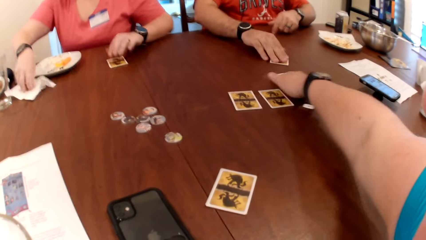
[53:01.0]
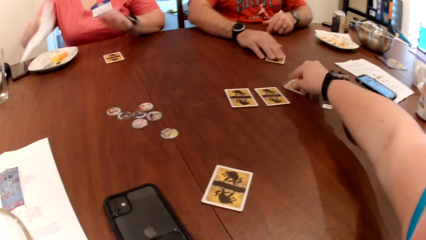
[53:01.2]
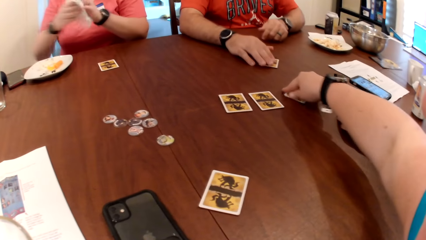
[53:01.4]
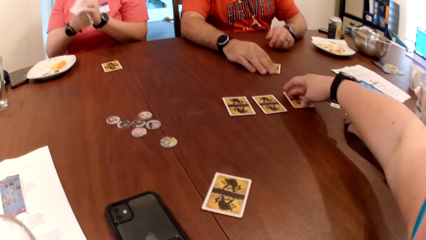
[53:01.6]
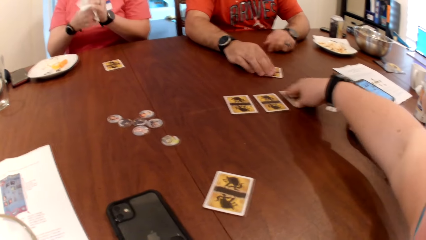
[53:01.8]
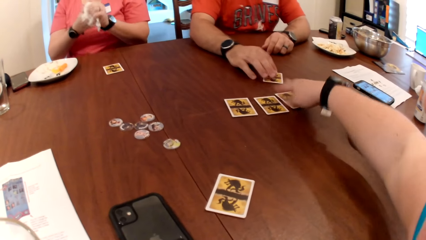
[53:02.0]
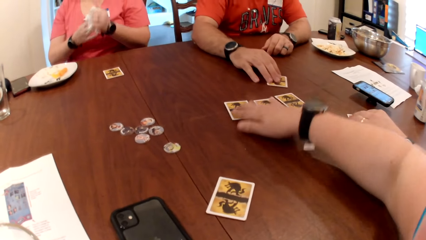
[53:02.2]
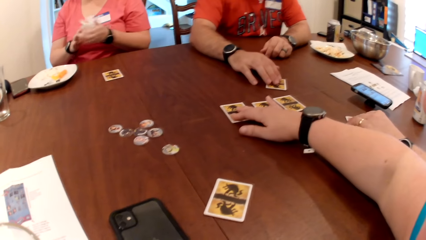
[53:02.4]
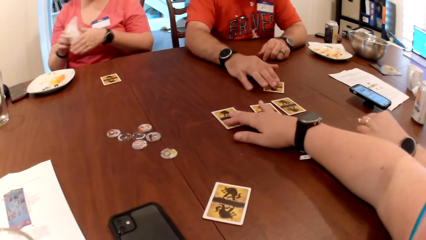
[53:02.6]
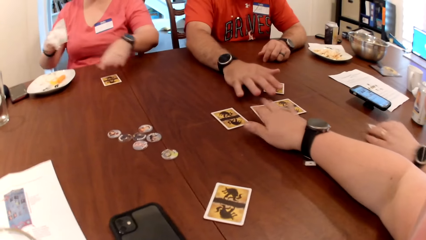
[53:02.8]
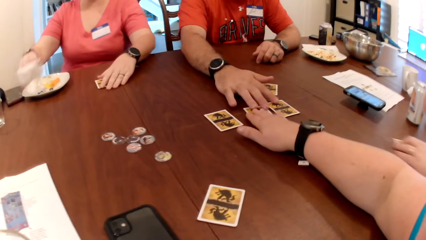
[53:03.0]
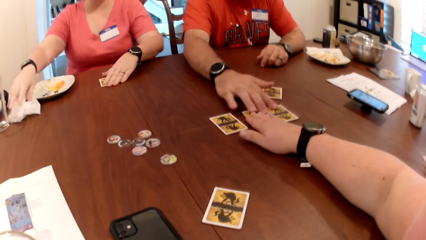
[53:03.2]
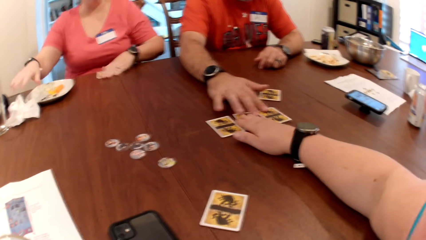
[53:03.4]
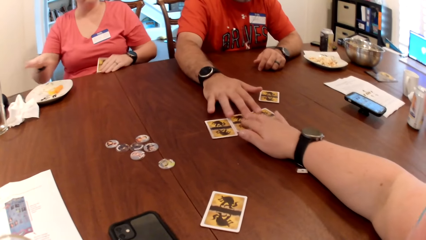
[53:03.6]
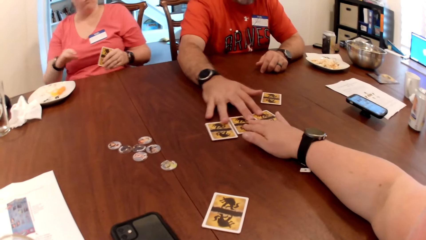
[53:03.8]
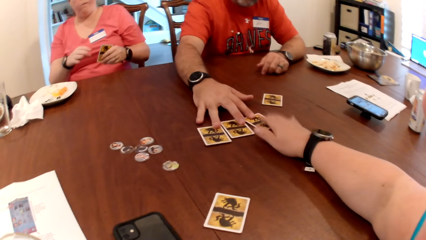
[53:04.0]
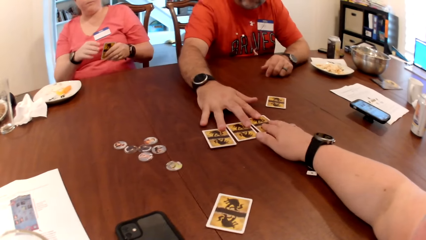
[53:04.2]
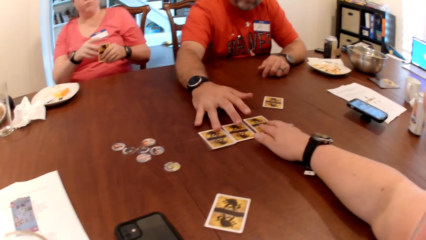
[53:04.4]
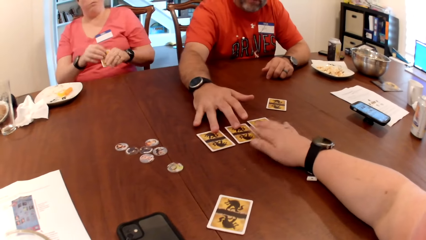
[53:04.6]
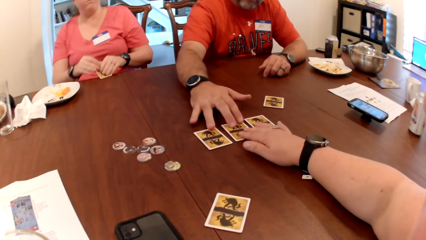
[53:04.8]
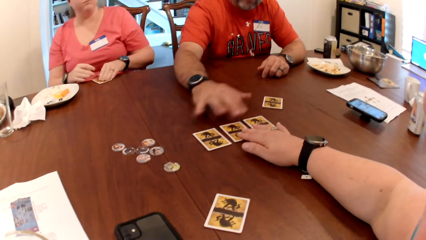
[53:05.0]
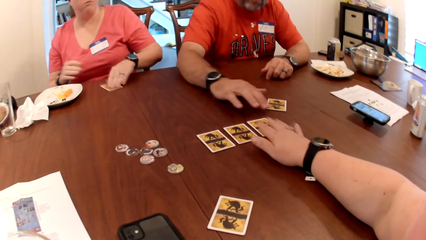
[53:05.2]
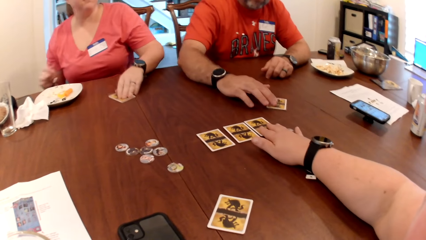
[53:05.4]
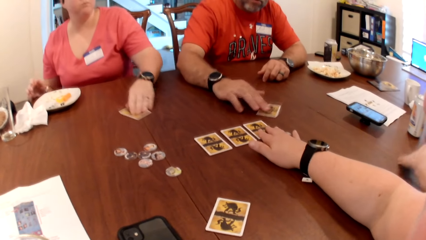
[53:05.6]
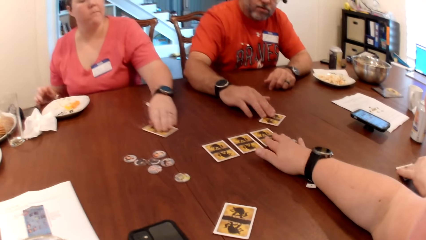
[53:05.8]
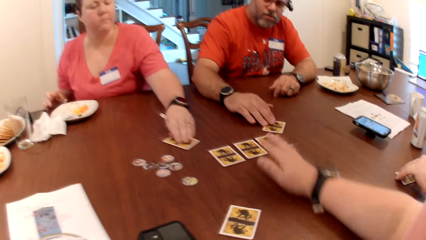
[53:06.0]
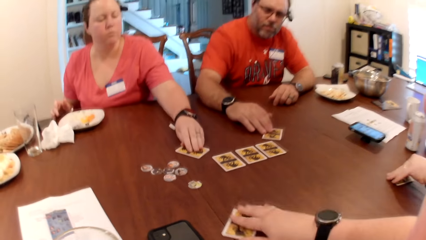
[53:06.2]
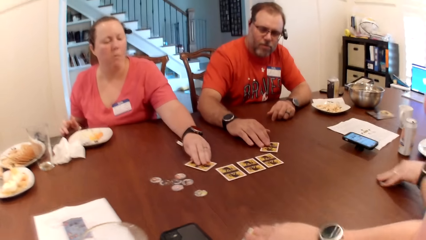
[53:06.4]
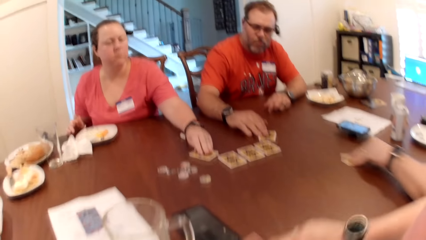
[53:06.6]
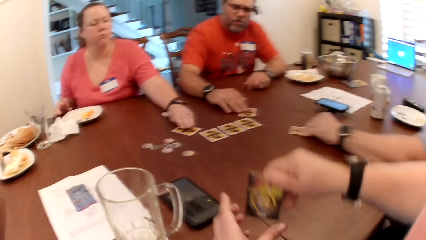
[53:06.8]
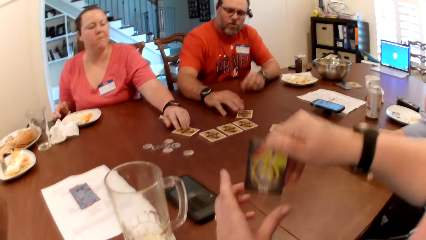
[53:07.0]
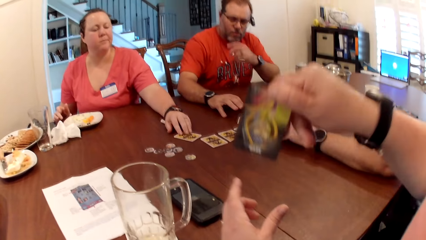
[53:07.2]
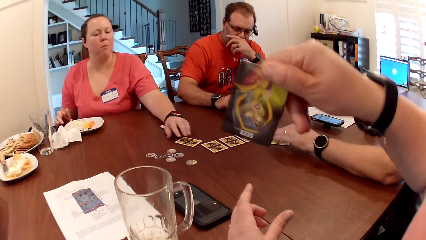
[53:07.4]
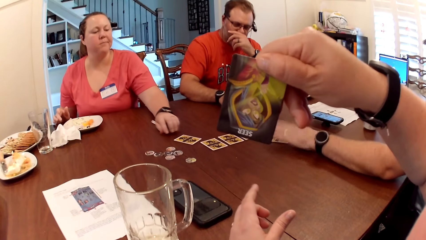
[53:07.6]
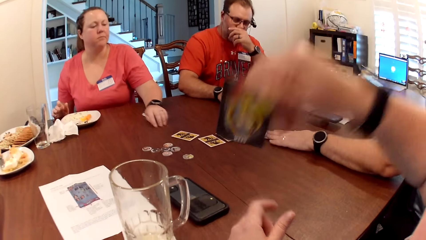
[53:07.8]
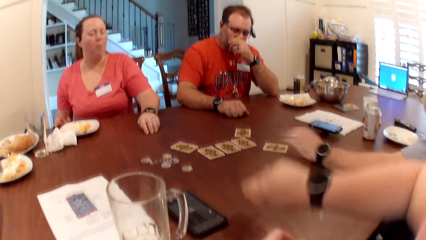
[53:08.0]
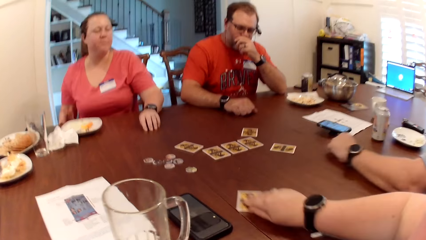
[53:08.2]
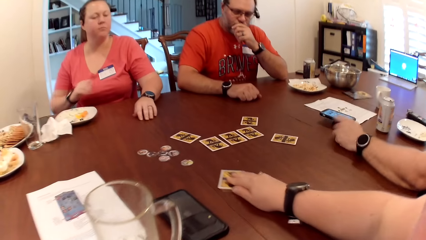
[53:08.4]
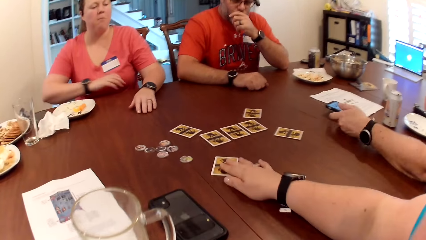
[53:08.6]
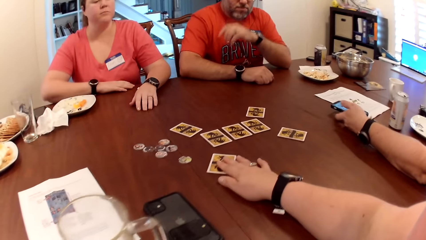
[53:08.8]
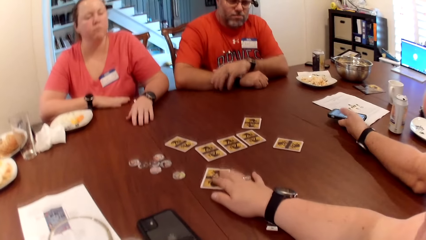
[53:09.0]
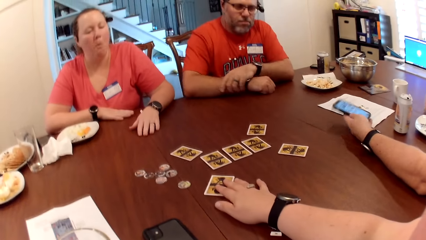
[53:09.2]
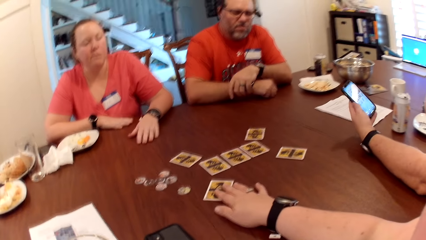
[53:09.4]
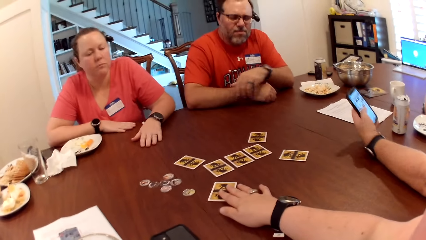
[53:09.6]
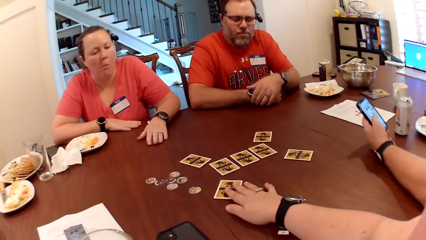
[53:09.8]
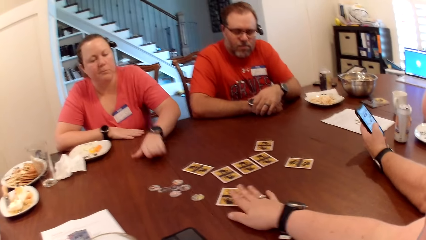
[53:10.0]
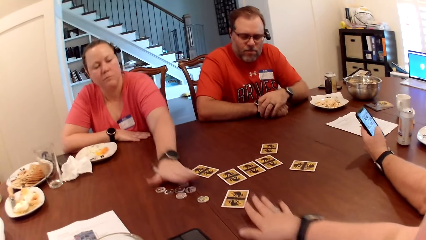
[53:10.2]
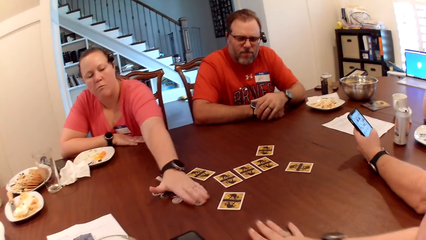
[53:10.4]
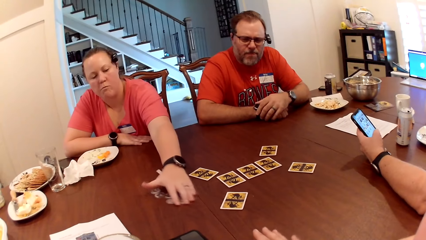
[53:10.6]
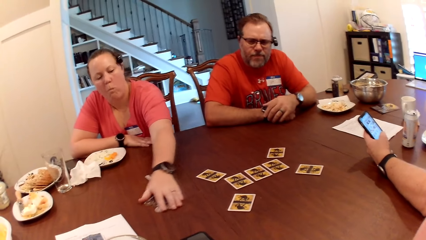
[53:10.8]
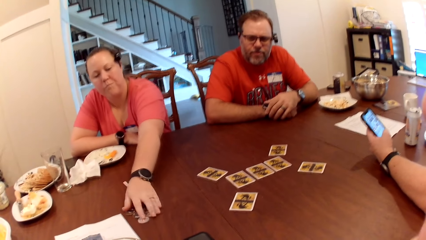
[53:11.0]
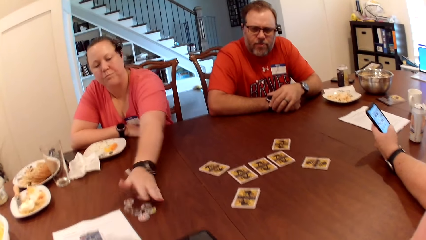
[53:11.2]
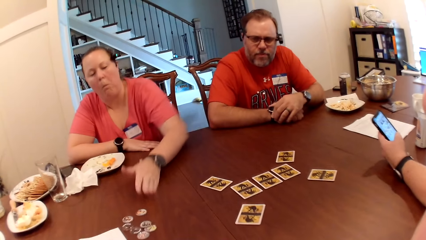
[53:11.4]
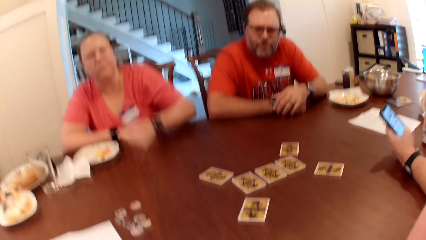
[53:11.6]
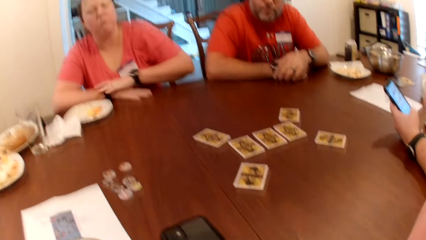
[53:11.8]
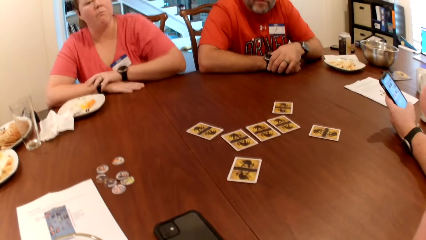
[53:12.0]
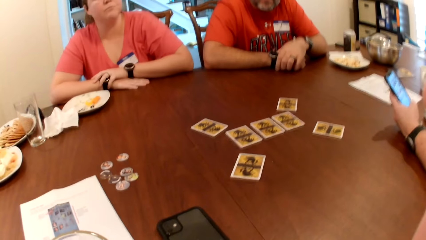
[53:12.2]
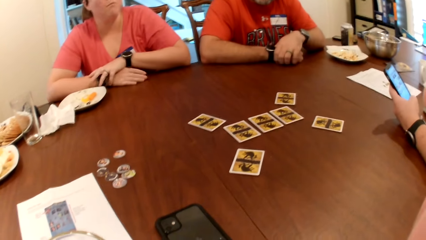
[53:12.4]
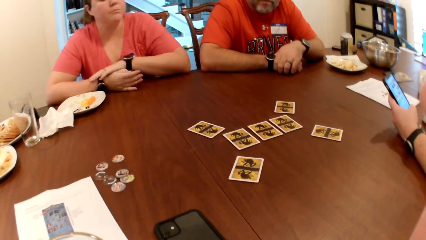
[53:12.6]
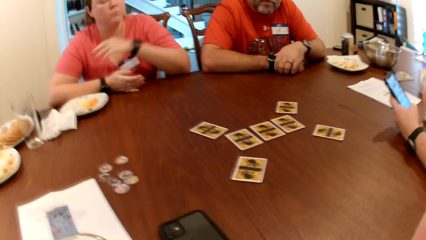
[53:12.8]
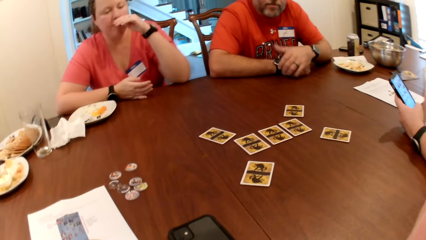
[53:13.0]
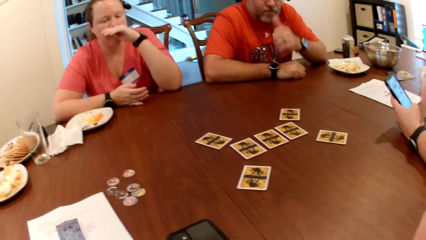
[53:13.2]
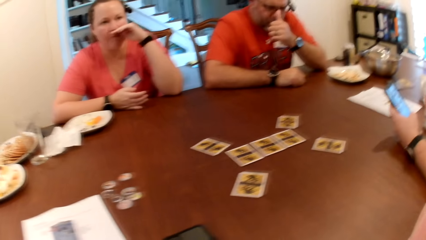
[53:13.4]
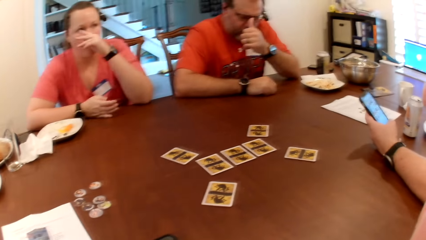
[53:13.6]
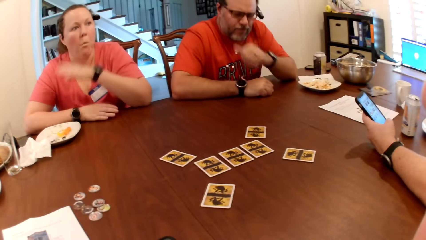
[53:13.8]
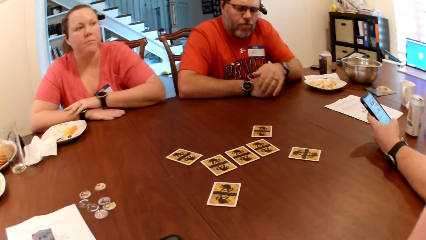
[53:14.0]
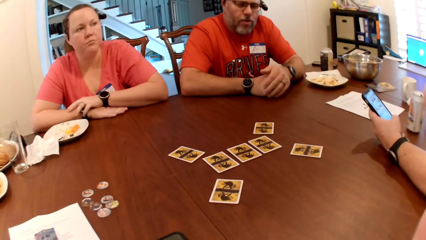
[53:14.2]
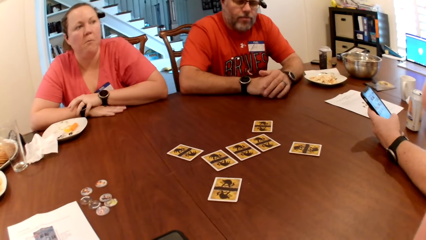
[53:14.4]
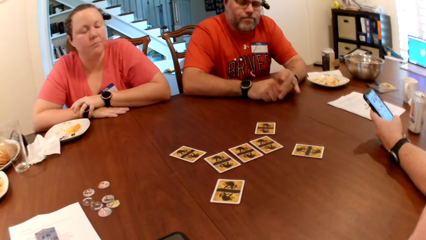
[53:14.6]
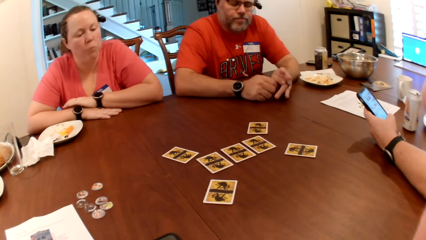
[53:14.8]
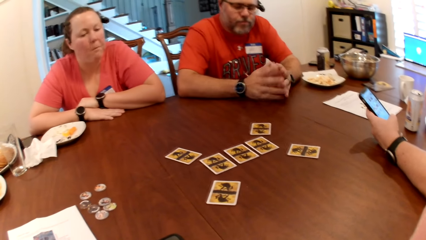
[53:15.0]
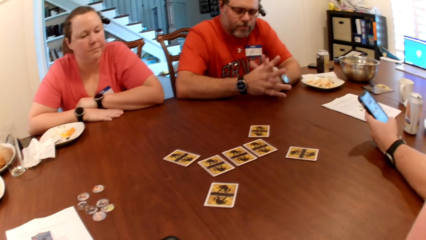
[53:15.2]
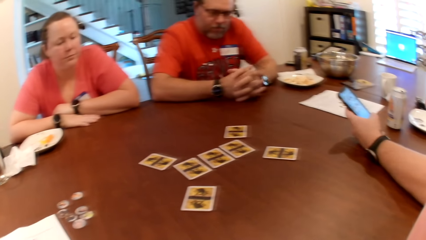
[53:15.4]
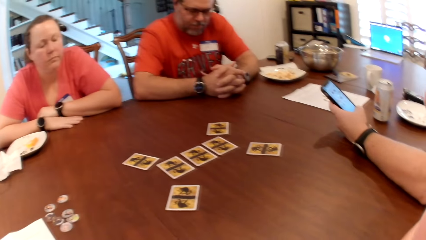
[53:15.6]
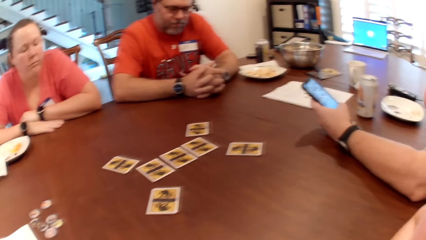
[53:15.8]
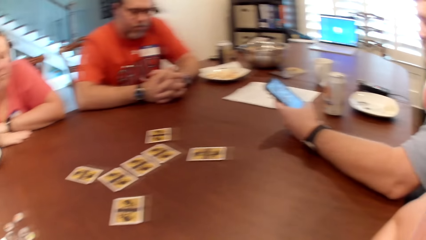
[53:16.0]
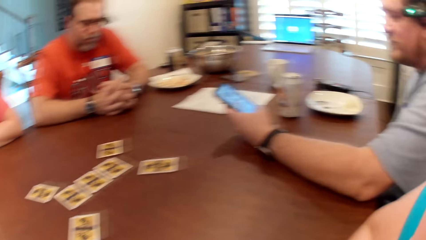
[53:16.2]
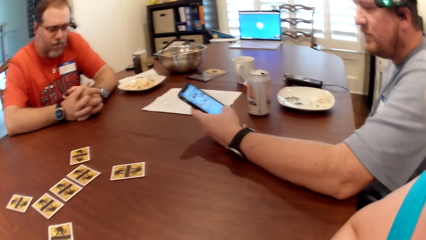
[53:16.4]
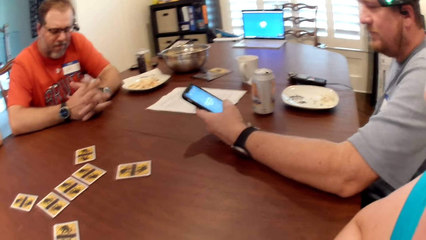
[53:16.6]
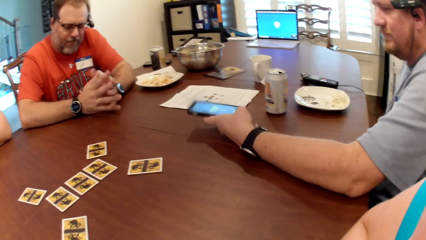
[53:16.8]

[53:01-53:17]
The man drops the card on the table with his right hand. A woman picks the paper towel from the table with her right hand and wipes both hands with the paper towel. The camera wearer adjusts the cards on the table with her right hand. The man moves the card on the table with his right hand. Another man moves the card on the table with his left hand. The woman drops the paper towel on the table with her right hand. The first man adjusts the cards on the table with his right hand. The woman picks the card from the table with her left hand, drops the card on the table with both hands and moves the cards on the table with her left hand. The second man drops the card on the table with his left hand and moves the card on the table with his left hand. The camera wearer picks the card from the table with her right hand. She stares at the card. She drops the card on the table with her right hand and moves the card on the table with her right hand. The second man picks the phone from the table with his left hand and operates the phone with his left hand. The camera wearer plays the card game on top of the table. The woman moves the coins on the table with her left hand. The first man adjusts glasses on his face with his left hand. The camera wearer stares at the table.
